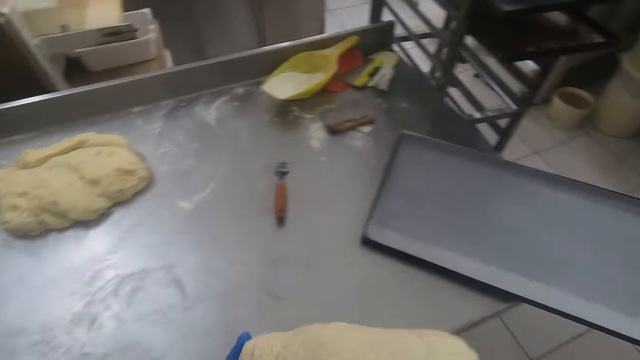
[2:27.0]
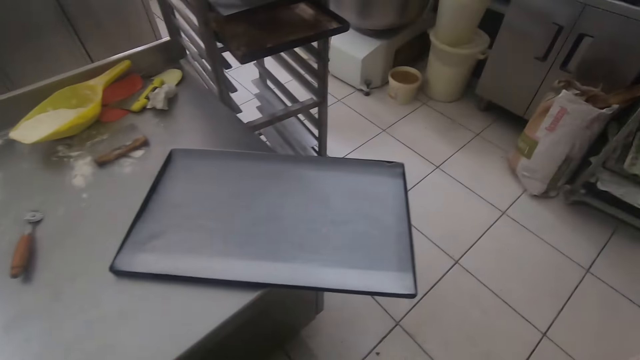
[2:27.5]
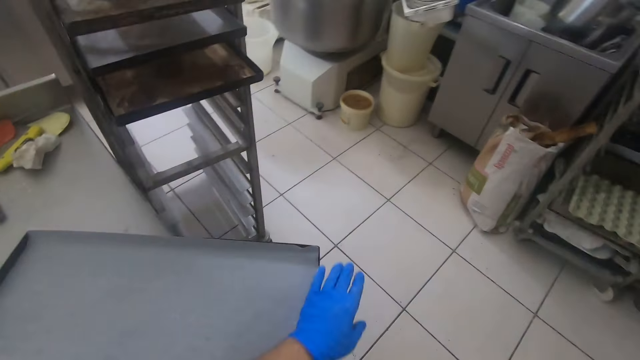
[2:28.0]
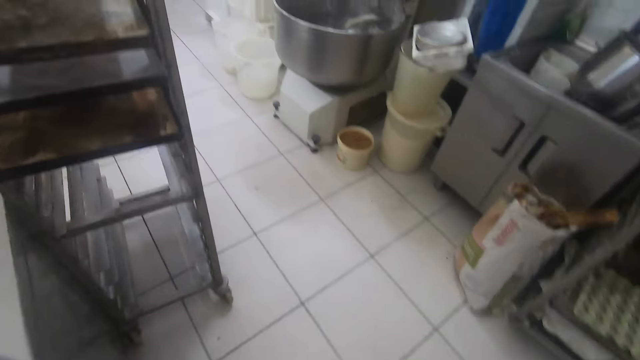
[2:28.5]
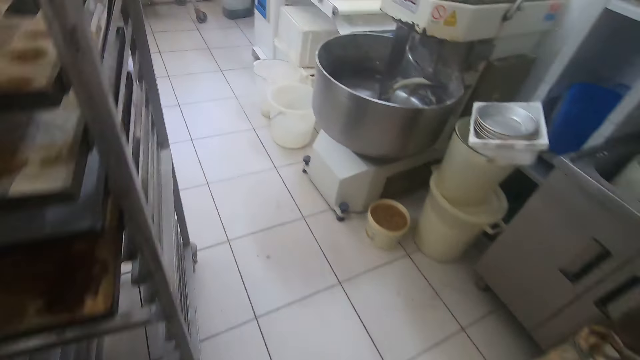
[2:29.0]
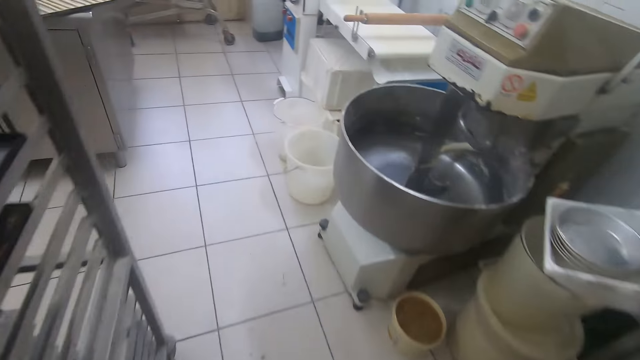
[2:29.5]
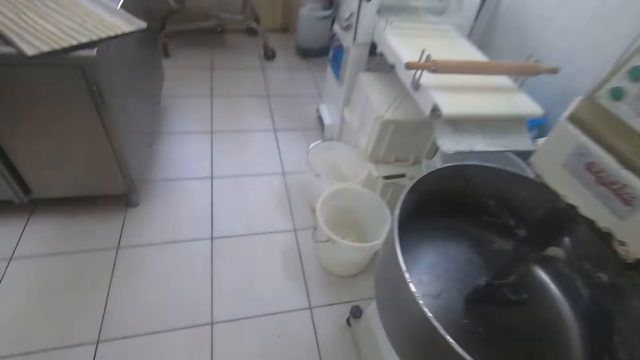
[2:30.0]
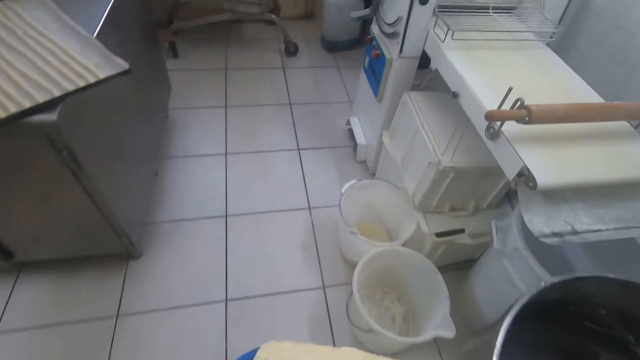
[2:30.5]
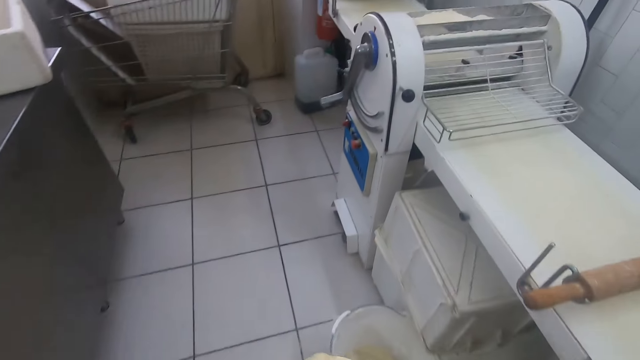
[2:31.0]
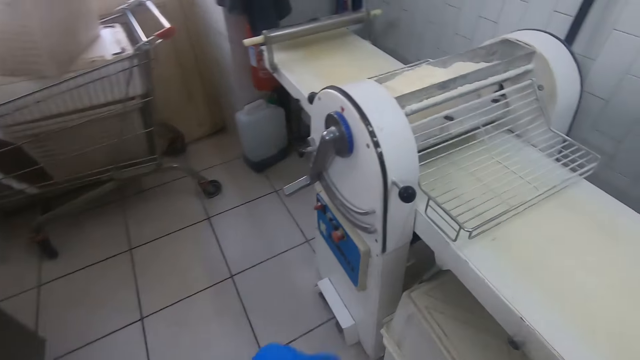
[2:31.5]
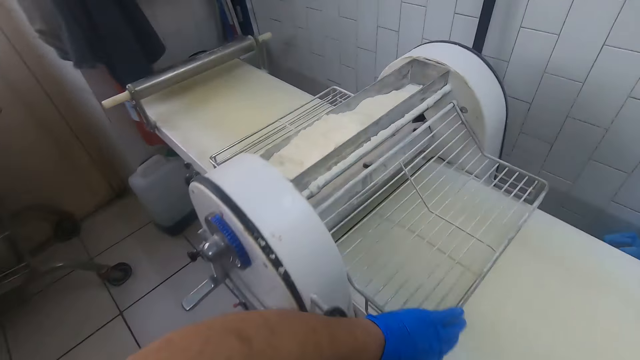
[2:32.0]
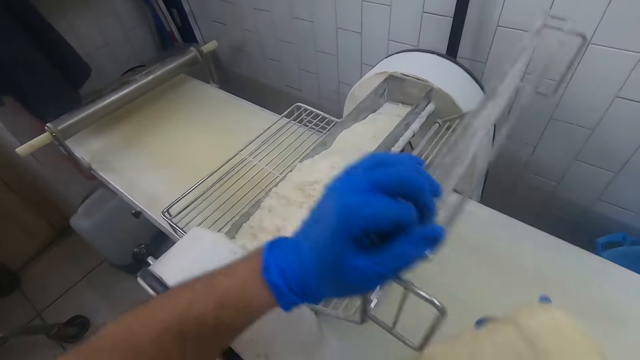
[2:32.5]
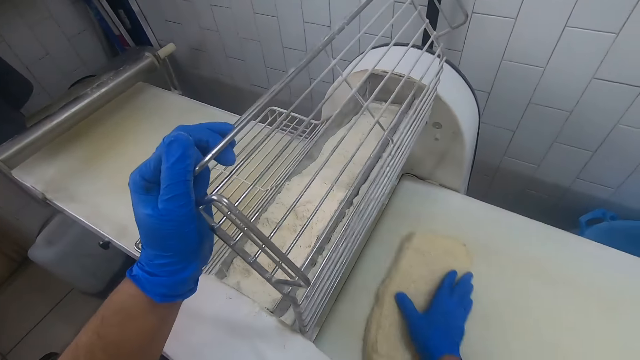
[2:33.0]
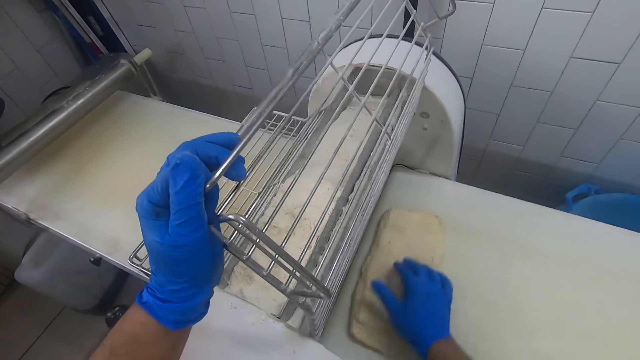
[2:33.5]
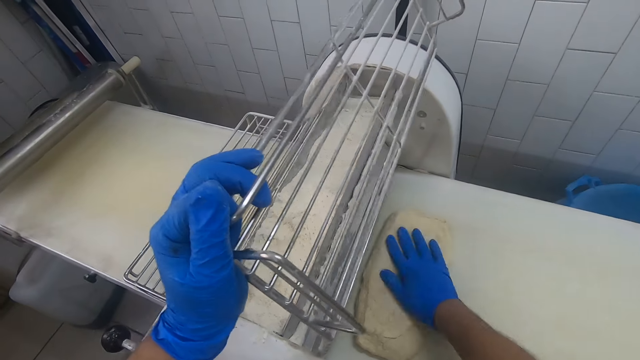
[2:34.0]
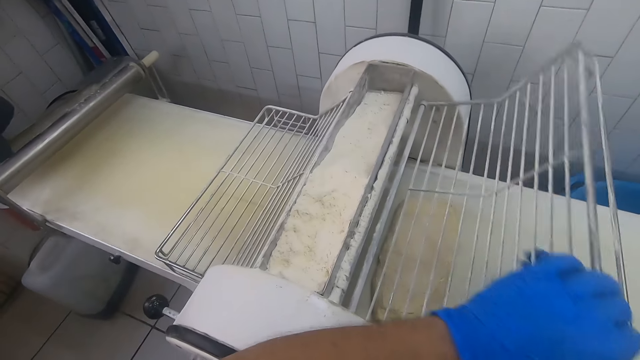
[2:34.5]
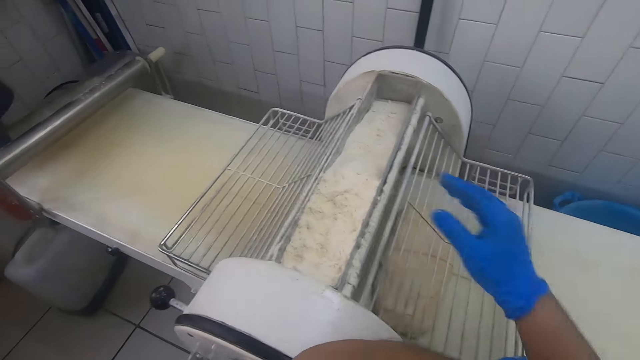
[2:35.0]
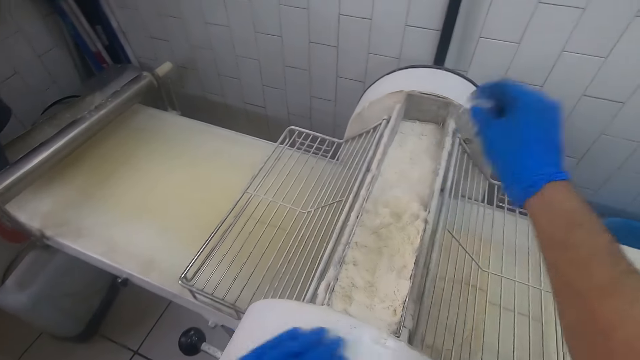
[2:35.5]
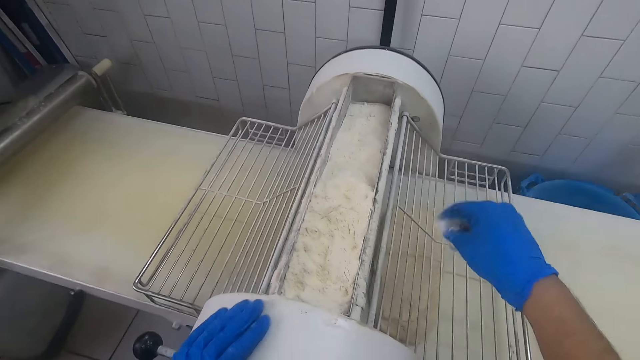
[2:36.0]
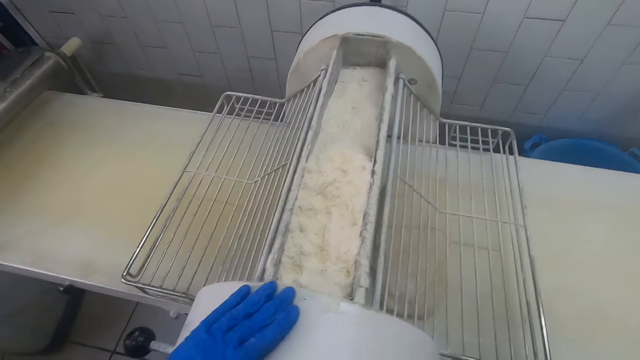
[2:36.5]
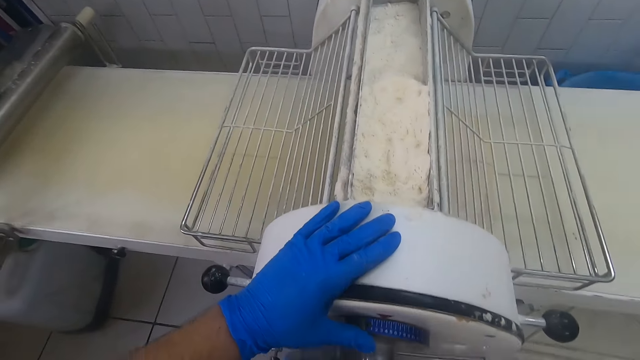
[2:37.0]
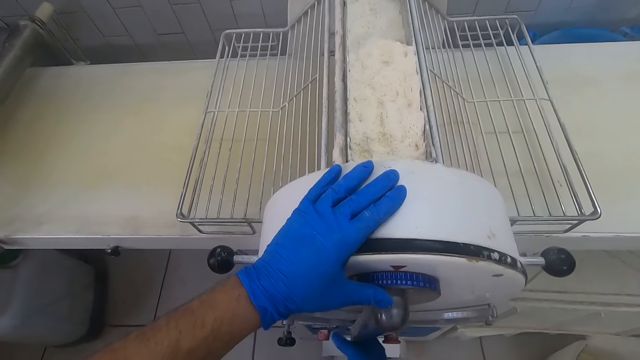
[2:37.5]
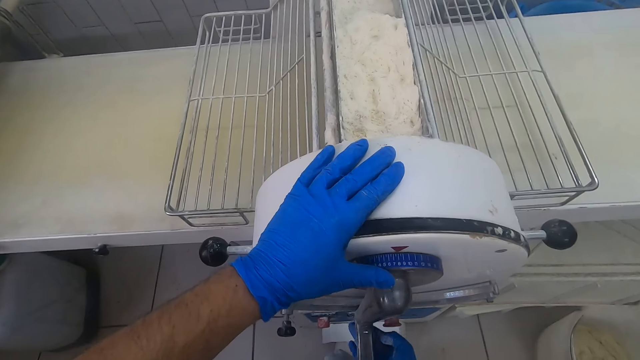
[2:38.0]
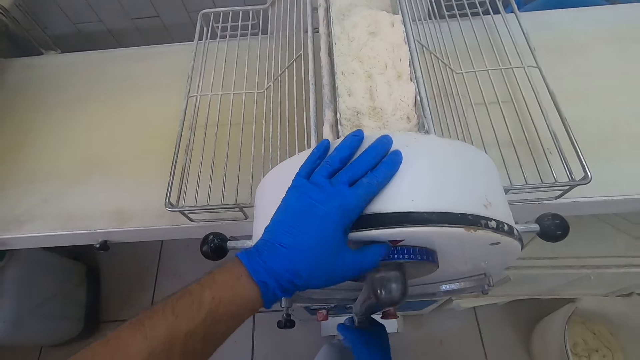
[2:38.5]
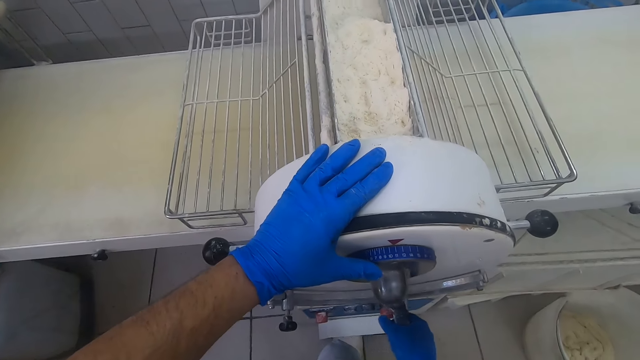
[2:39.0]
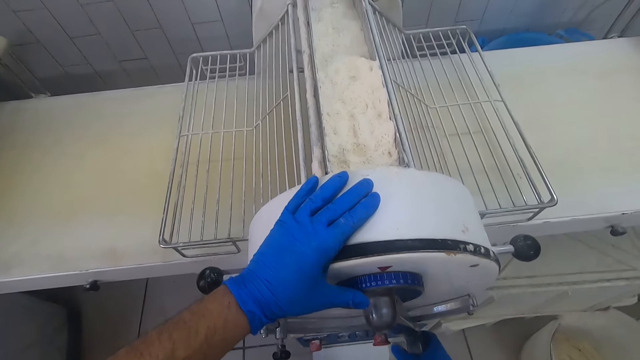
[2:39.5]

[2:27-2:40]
The camera wearer takes the big dough from the baking table and walks towards a dough sheeter machine. They set the dough on the dough sheeter machine. They sprinkle wheat flour from the top of the dough sheeter machine on the dough. They turn on the dough sheeter machine.

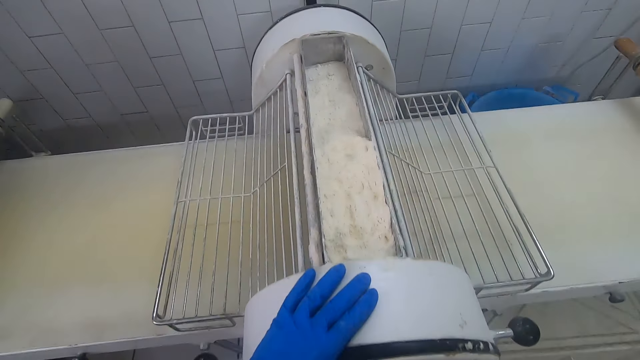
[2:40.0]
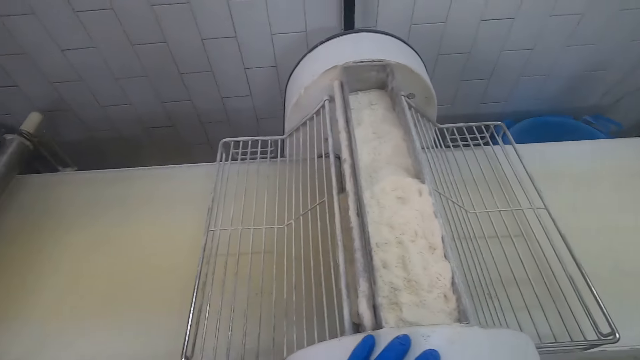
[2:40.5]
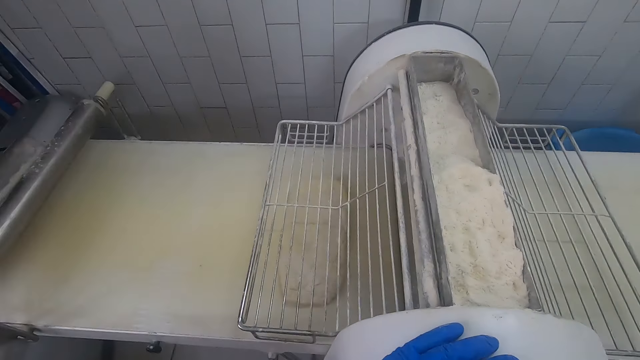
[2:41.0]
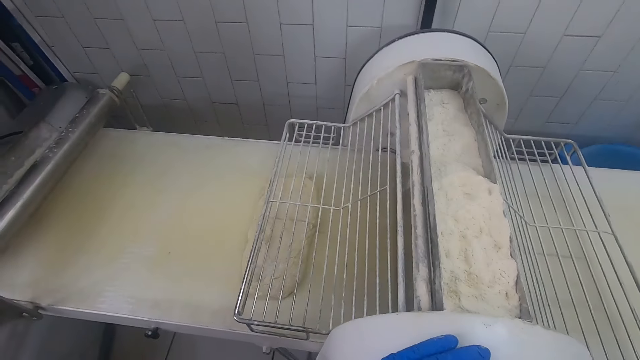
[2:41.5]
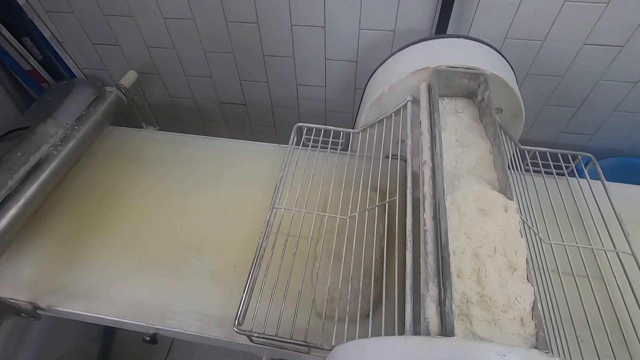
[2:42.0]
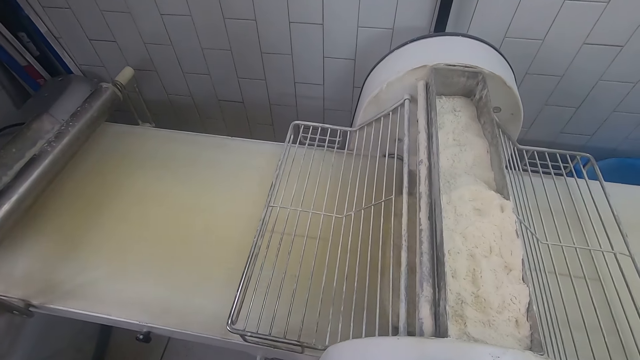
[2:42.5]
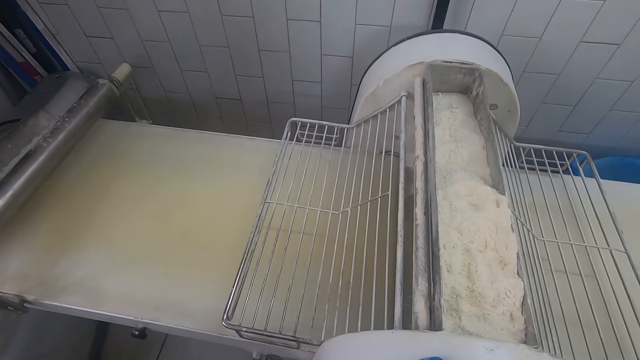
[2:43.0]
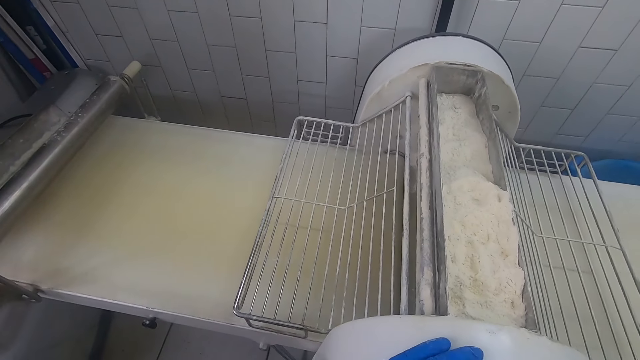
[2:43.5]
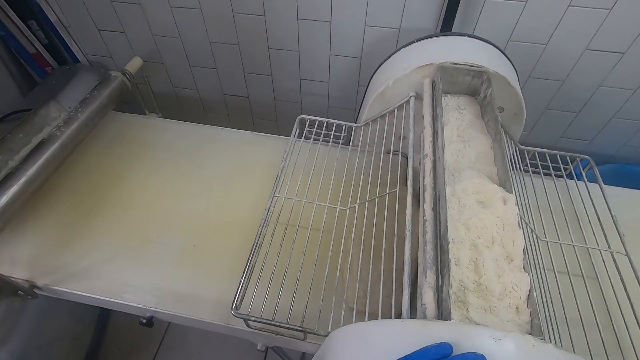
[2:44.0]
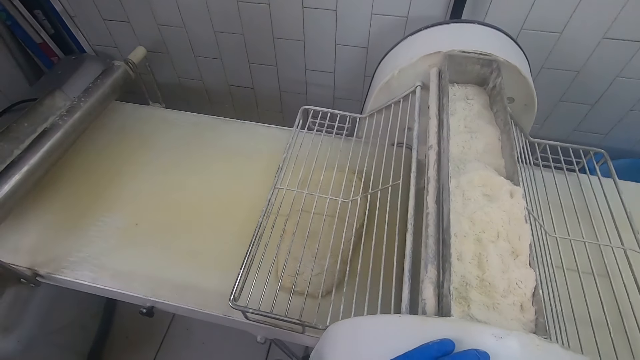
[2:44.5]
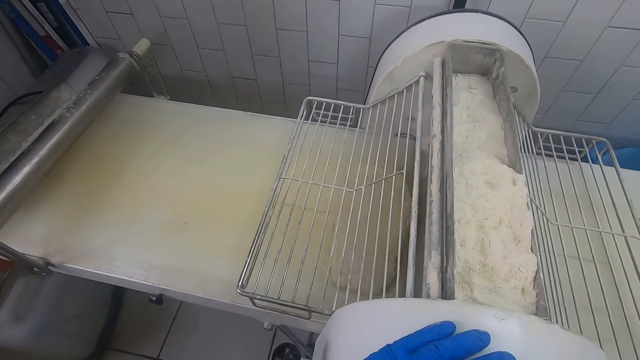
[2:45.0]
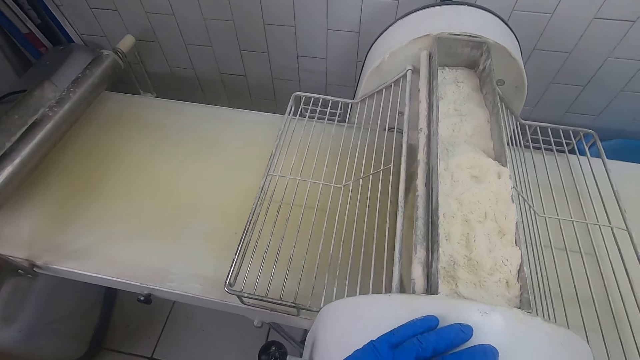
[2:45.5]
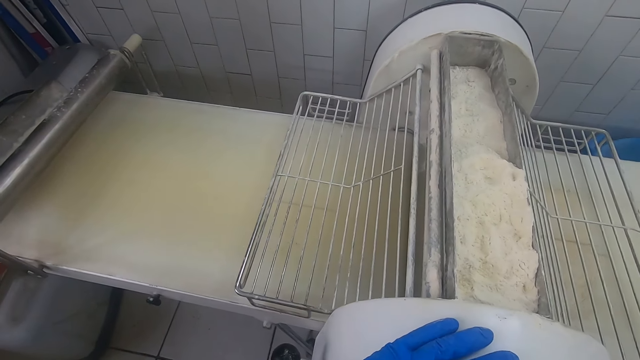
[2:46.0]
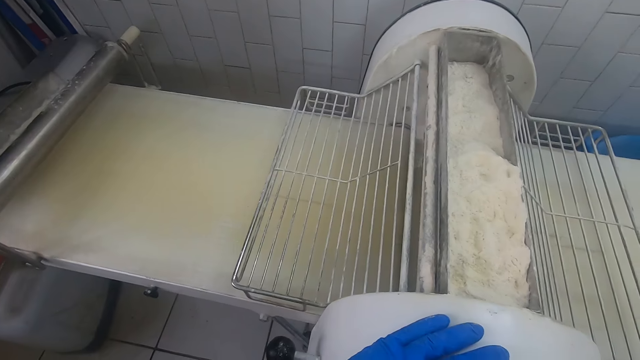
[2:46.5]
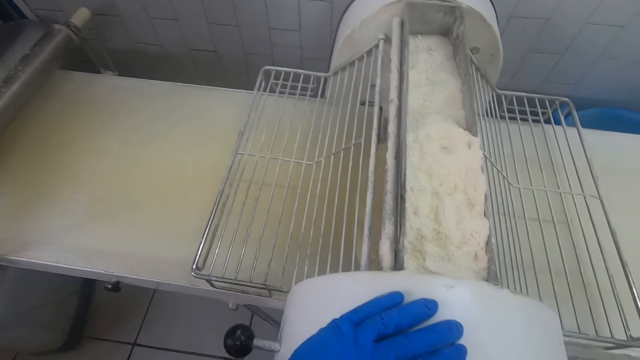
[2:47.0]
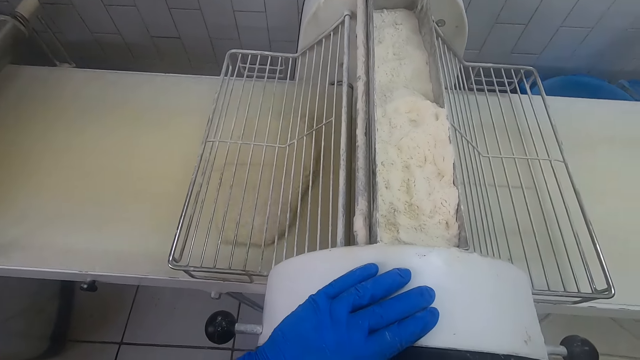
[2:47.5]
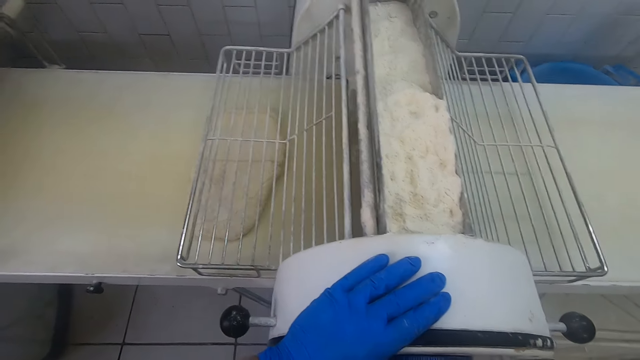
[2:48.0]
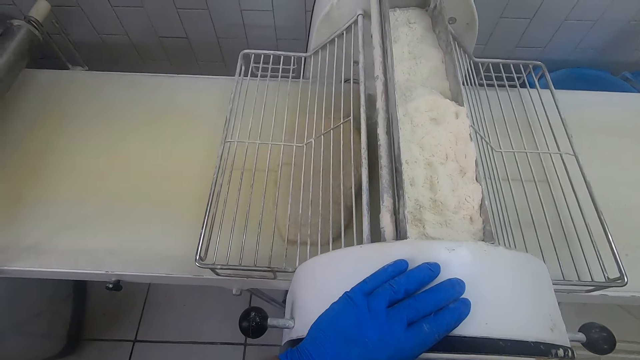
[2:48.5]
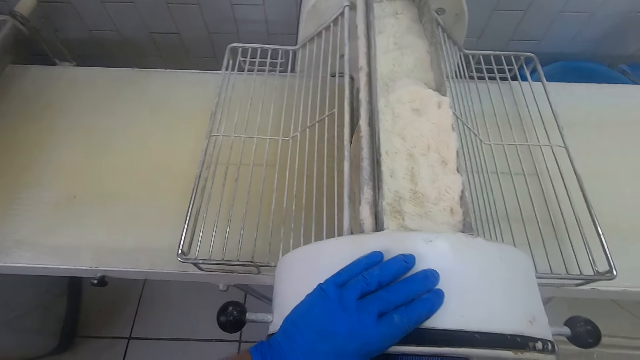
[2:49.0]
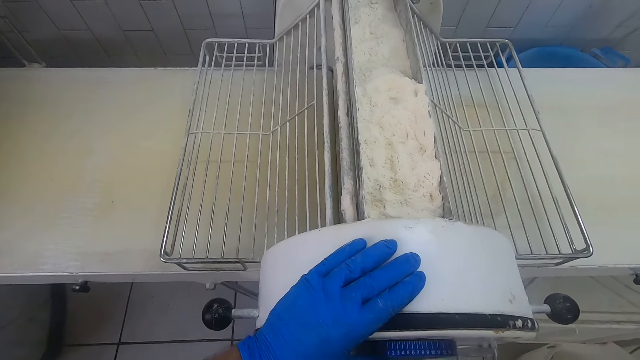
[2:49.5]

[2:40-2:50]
The camera wearer flattens the dough with the dough sheeter machine.
